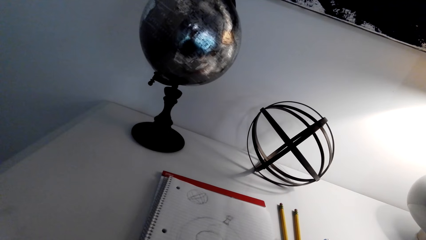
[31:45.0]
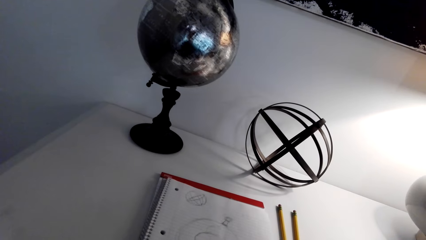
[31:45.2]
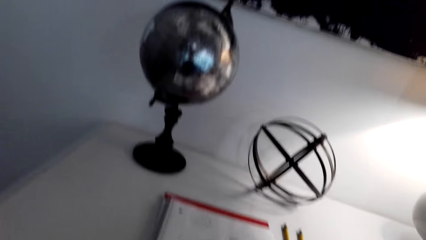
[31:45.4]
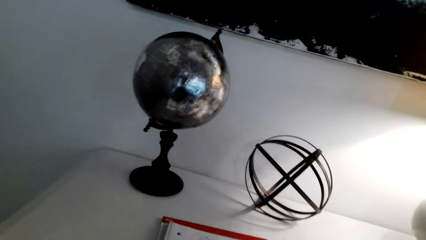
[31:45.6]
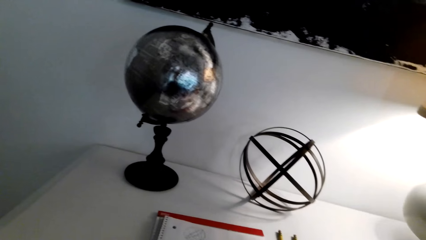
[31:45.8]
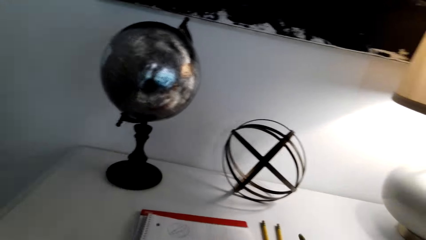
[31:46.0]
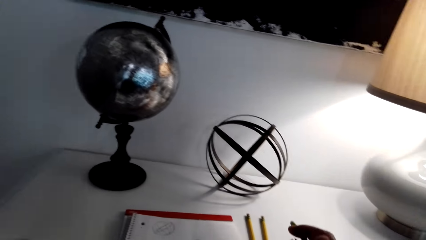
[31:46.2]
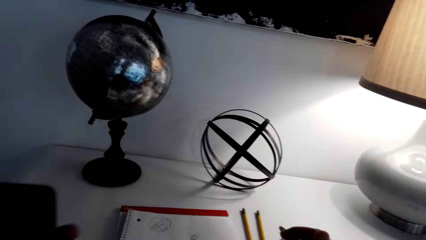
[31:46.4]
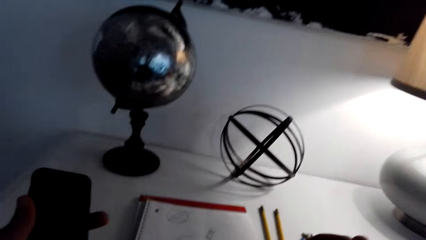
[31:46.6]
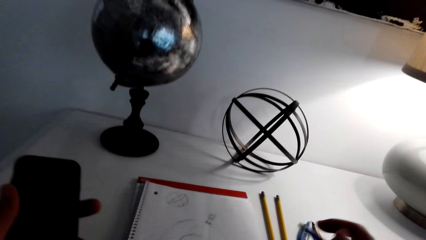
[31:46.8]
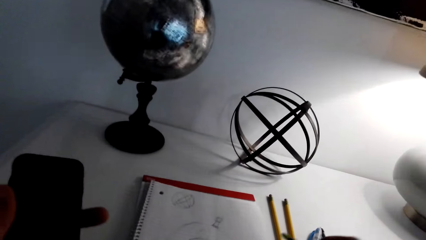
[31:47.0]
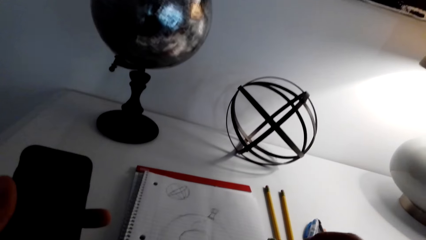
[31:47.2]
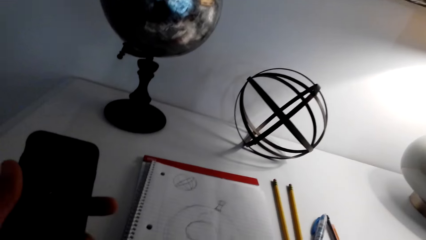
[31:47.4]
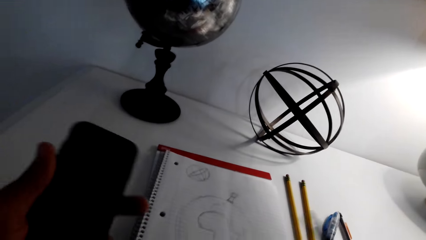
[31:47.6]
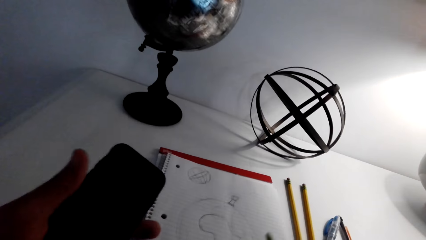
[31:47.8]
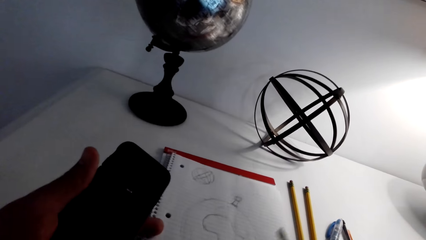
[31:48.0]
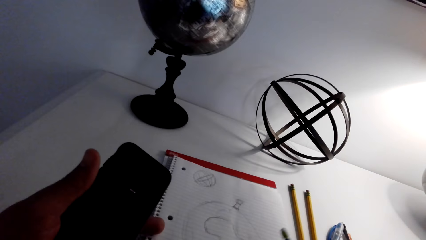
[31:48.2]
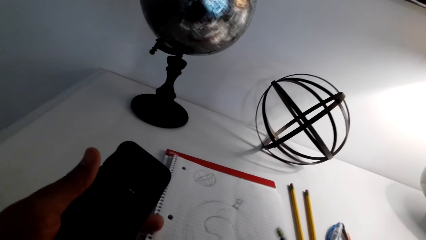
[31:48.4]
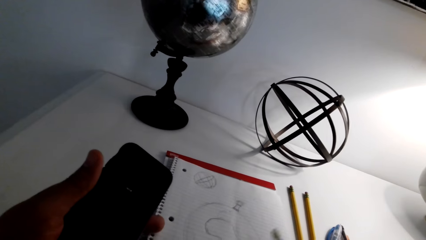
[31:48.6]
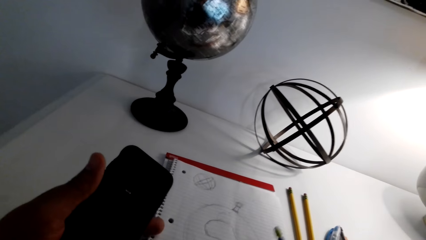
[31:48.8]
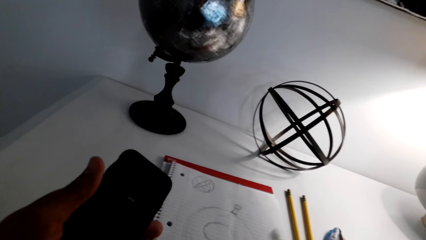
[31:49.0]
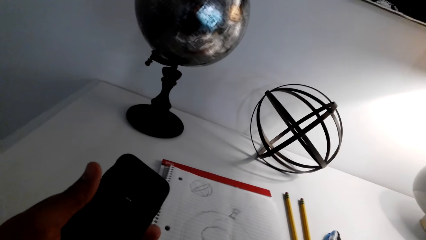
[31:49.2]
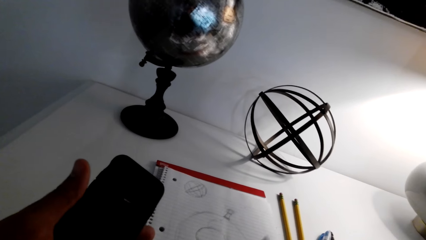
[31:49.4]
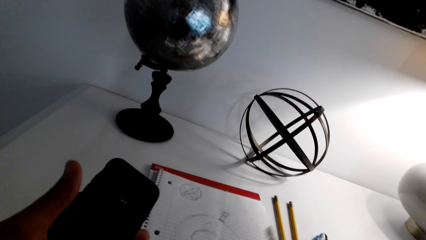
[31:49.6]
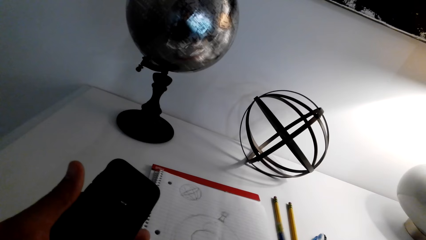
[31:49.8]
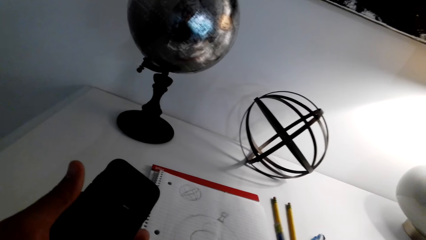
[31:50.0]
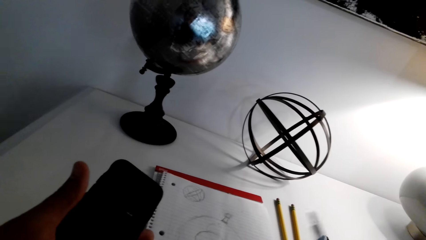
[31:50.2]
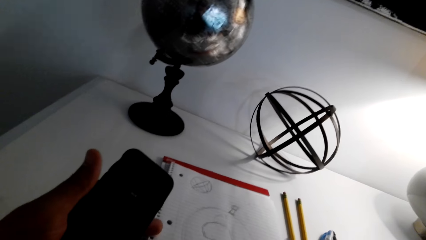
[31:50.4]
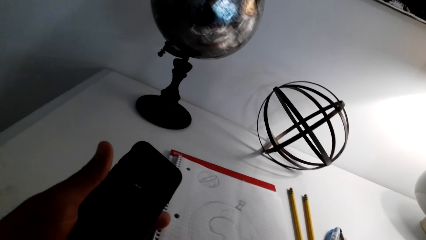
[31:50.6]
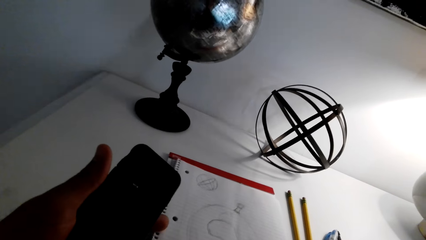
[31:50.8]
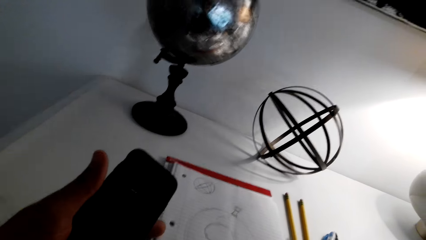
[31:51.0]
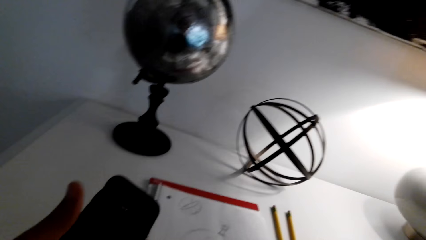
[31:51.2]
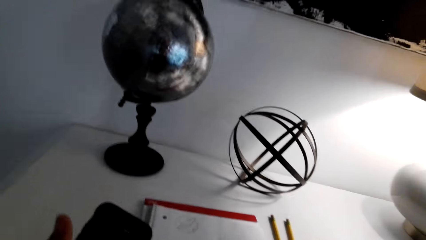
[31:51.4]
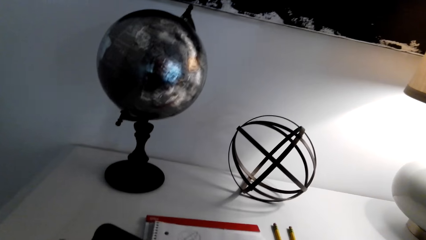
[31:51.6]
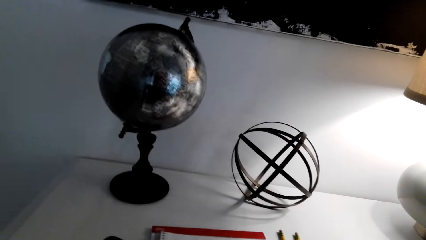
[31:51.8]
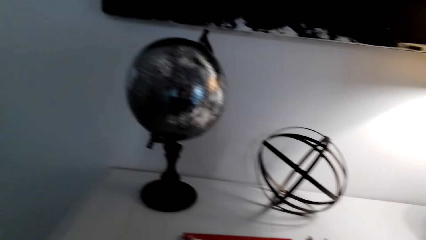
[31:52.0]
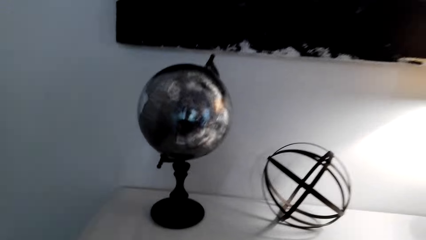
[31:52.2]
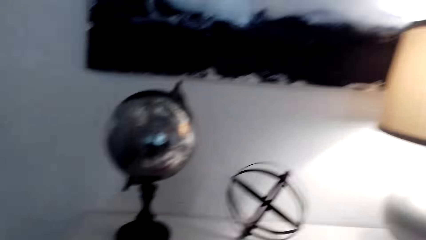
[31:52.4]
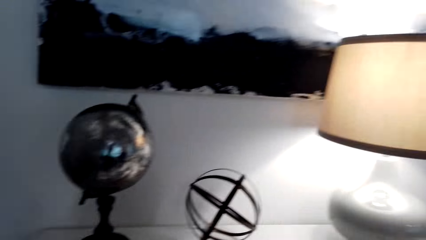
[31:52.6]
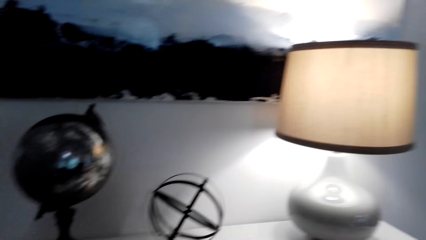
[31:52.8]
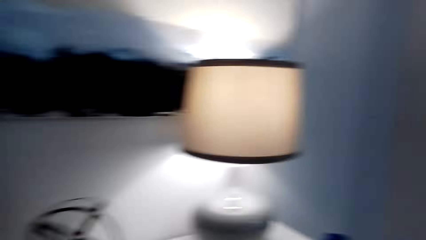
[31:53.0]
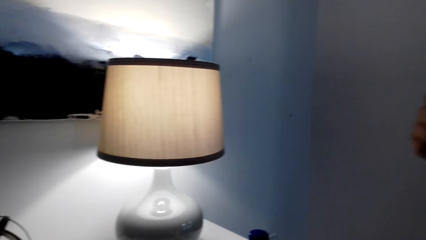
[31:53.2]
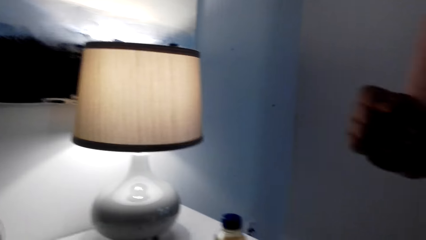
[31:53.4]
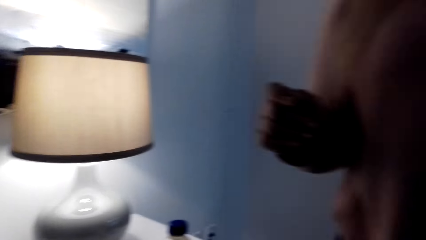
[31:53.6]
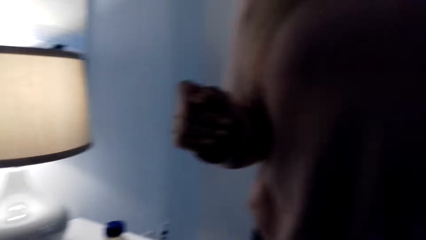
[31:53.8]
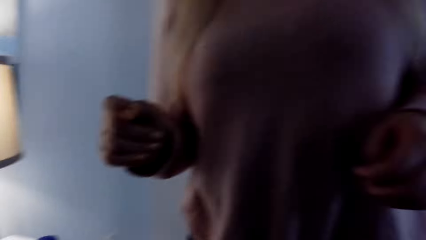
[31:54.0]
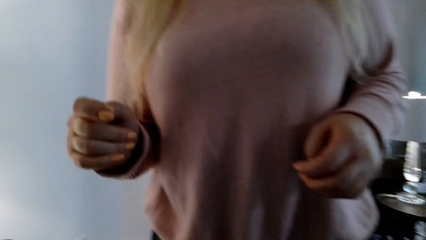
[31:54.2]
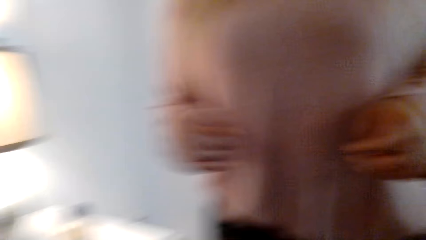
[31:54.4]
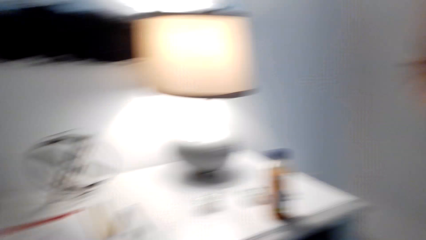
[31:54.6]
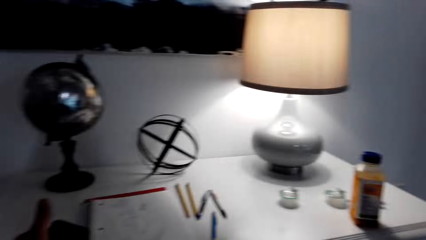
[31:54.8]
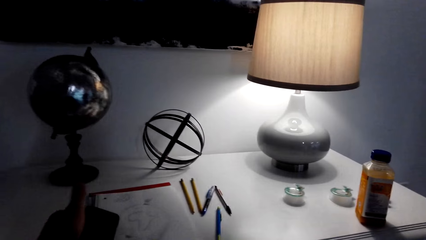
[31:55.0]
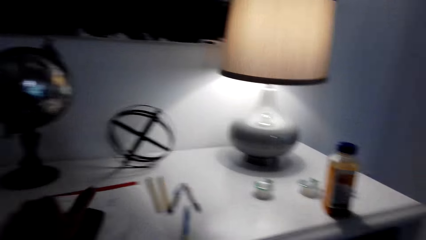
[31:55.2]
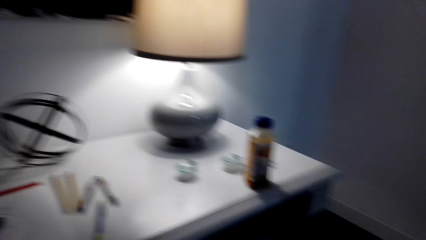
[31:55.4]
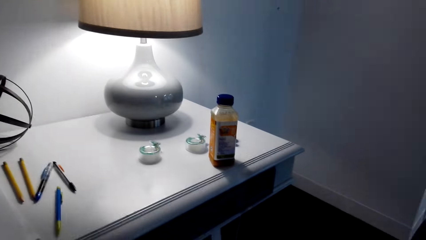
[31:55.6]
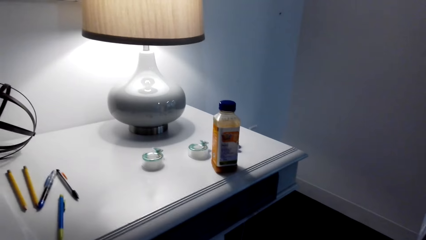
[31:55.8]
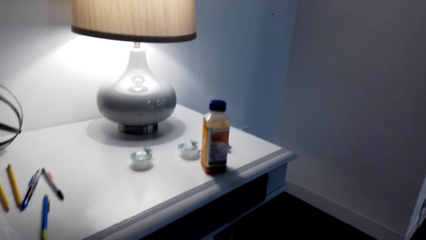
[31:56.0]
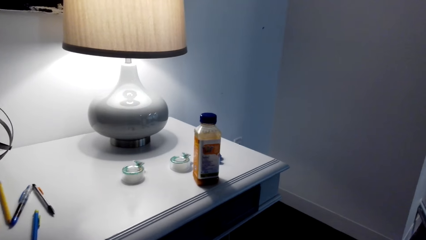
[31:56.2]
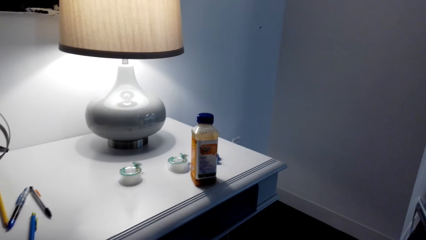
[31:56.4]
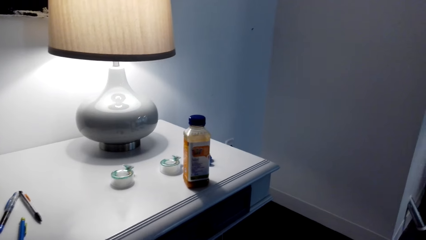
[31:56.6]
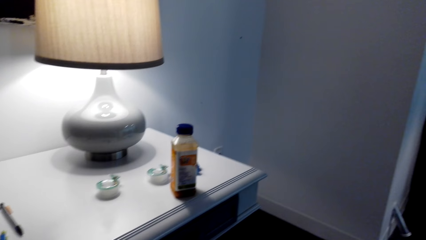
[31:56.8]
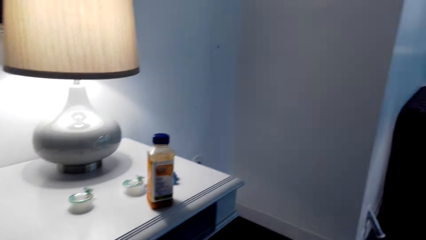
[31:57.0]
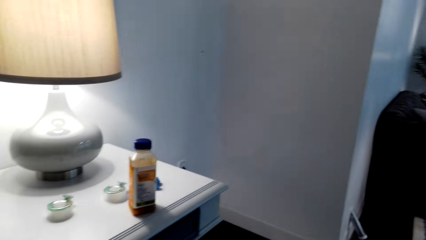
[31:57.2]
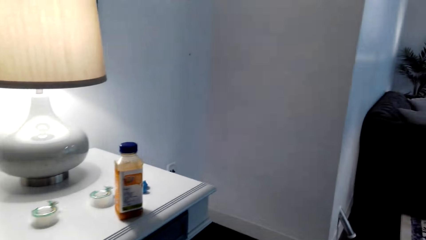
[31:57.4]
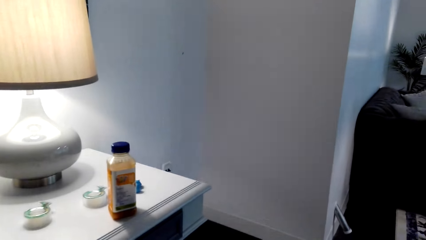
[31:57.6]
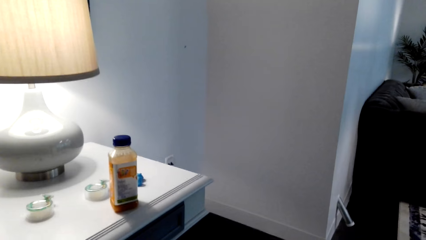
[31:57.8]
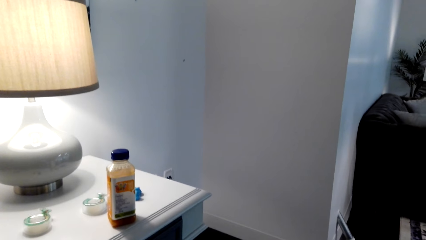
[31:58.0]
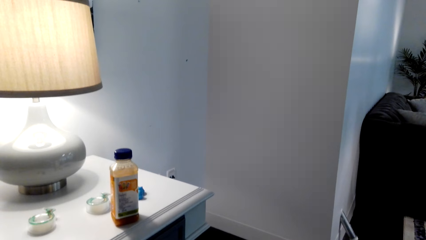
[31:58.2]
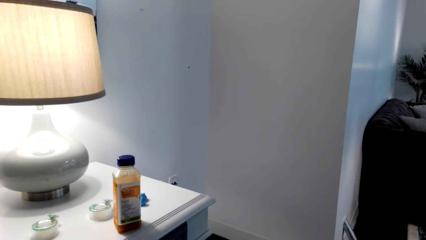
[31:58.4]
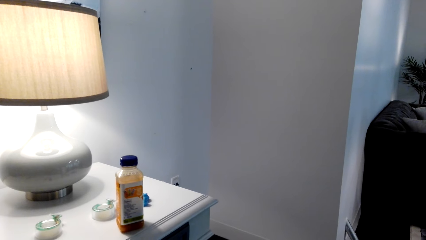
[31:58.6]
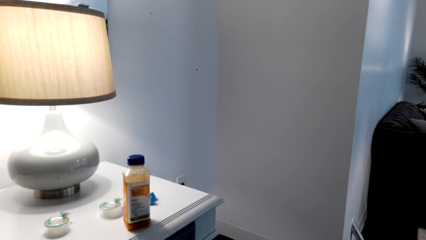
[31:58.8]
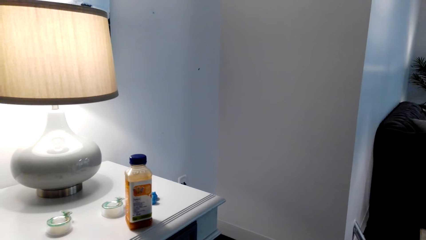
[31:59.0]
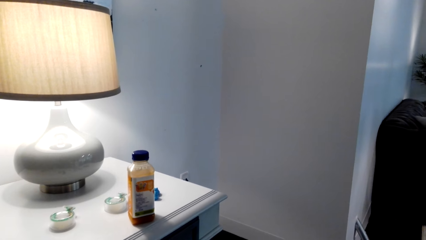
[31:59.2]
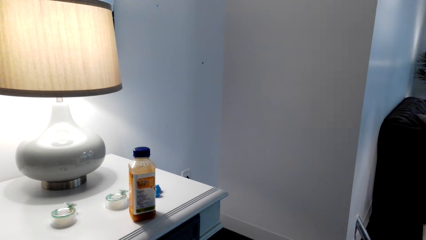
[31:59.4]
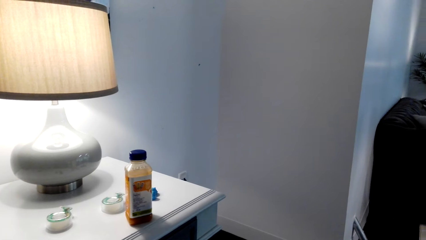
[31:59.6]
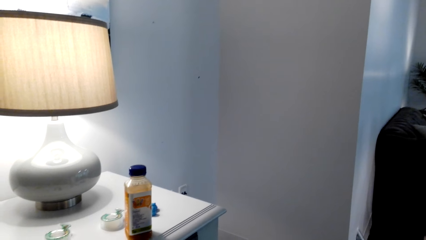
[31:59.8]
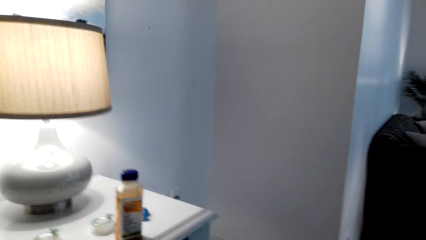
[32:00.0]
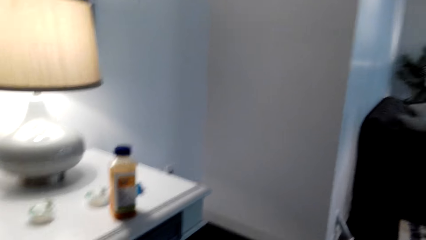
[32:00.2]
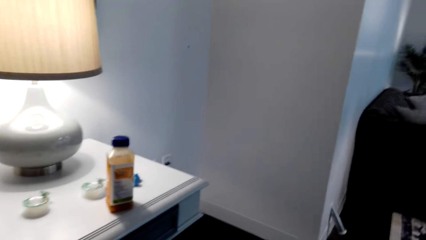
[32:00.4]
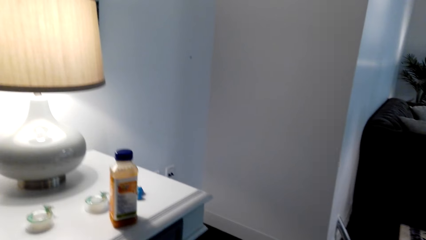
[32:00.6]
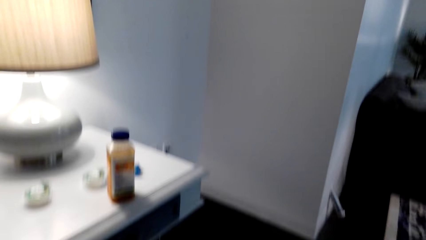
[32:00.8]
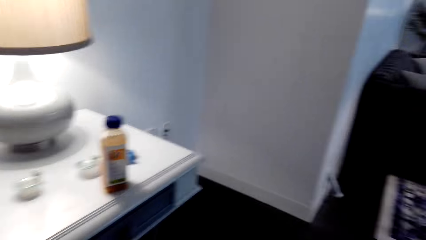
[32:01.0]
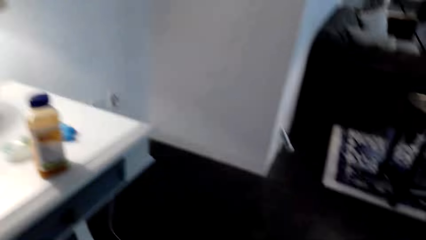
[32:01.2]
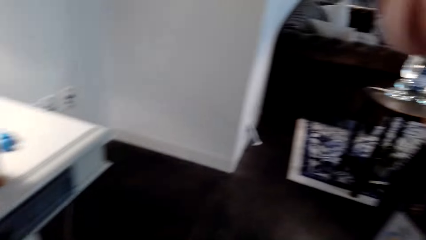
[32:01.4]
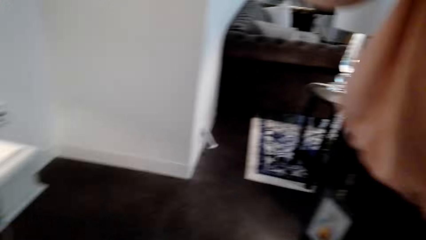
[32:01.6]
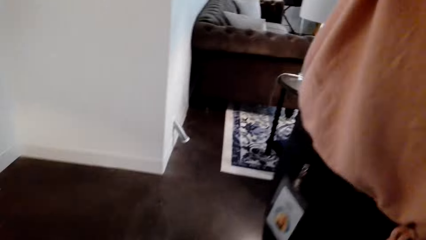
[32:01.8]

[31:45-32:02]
The camera wearer holds the phone with the left hand. They look at the phone. They put the eraser down. They look around. They interact with a woman. They move around the left hand. They put the phone on the table. They look around.
